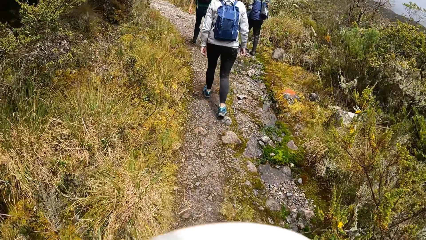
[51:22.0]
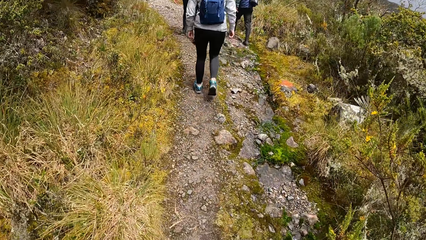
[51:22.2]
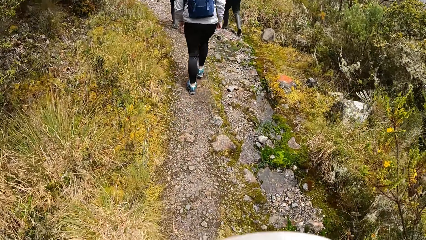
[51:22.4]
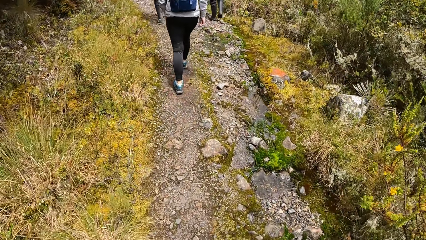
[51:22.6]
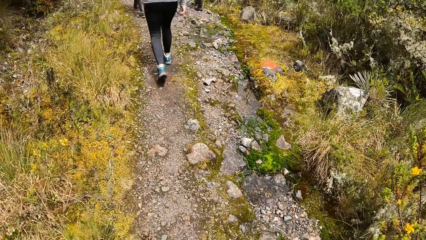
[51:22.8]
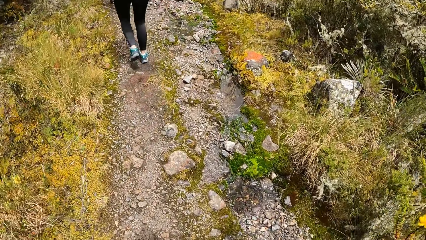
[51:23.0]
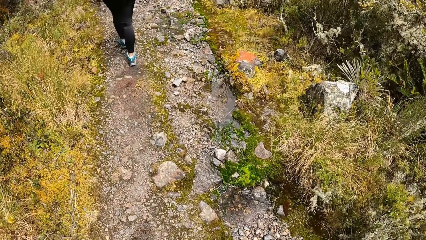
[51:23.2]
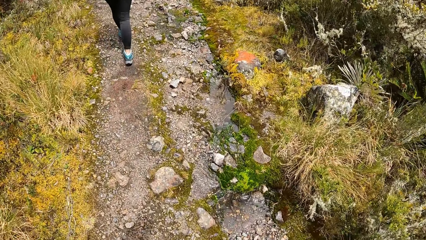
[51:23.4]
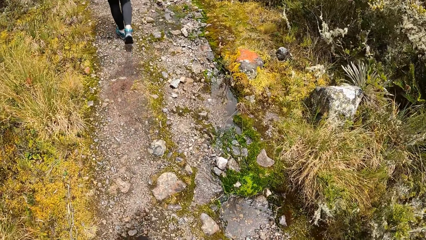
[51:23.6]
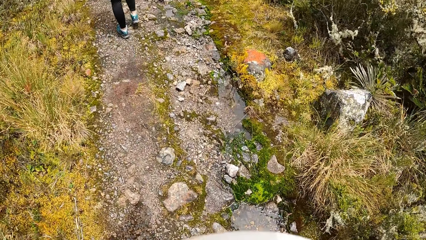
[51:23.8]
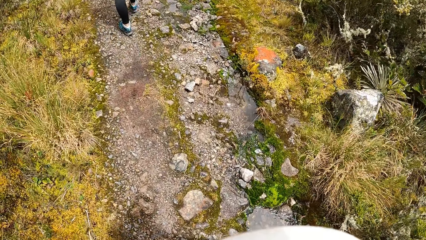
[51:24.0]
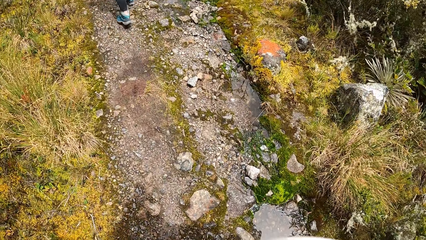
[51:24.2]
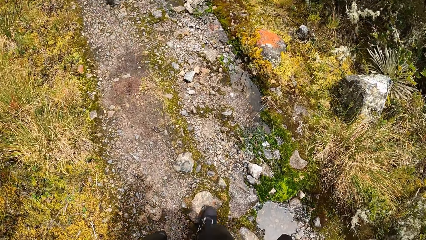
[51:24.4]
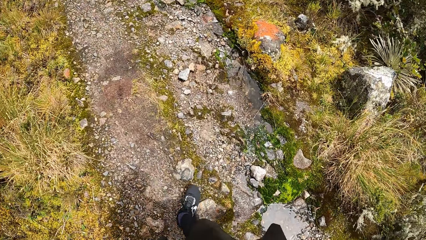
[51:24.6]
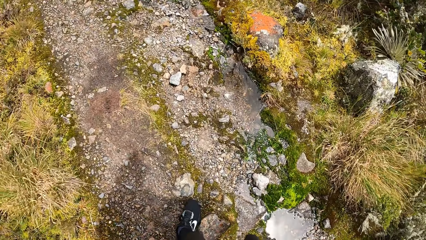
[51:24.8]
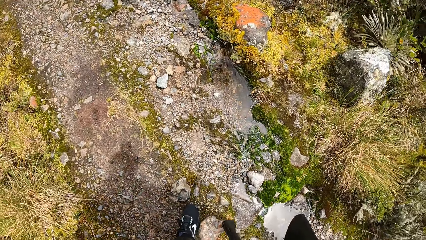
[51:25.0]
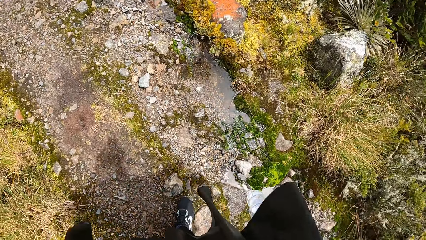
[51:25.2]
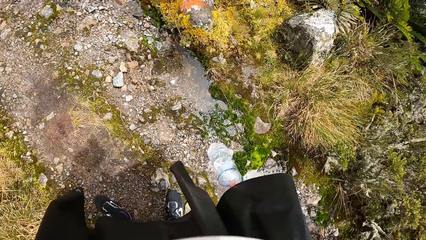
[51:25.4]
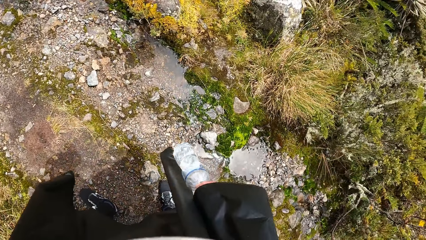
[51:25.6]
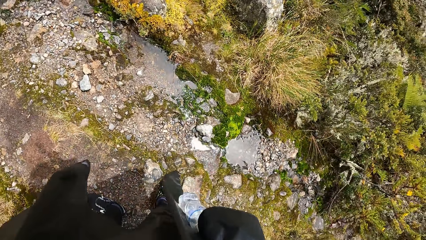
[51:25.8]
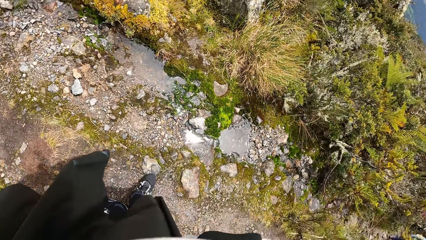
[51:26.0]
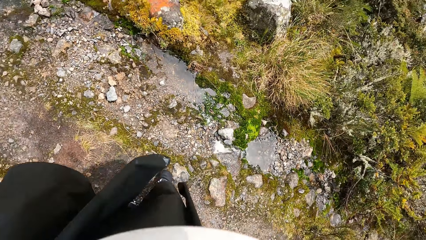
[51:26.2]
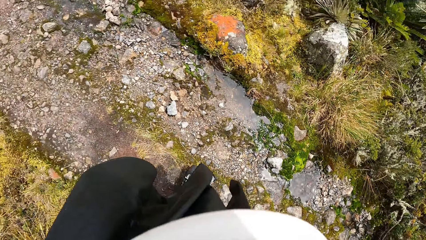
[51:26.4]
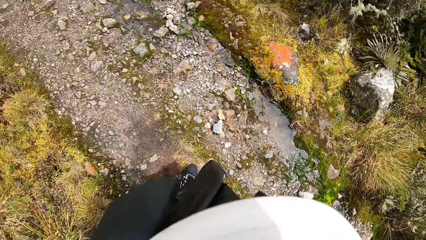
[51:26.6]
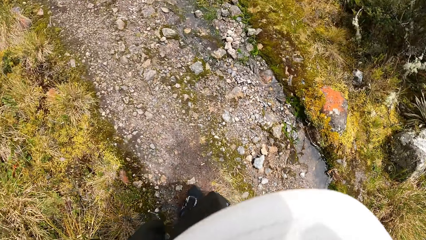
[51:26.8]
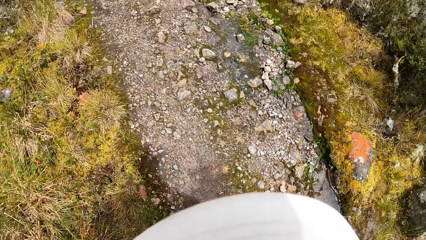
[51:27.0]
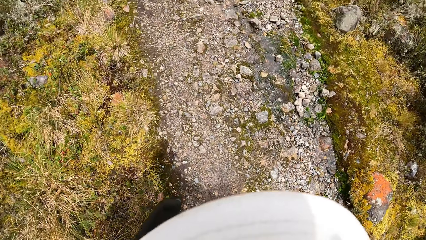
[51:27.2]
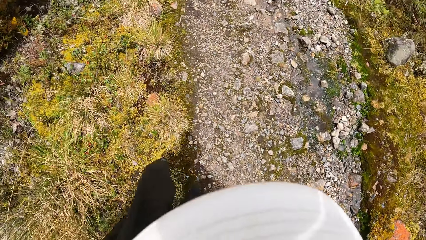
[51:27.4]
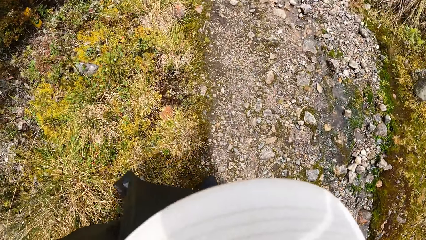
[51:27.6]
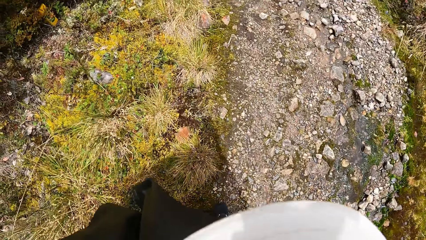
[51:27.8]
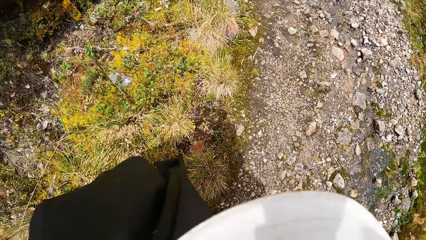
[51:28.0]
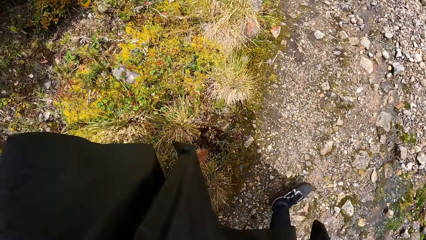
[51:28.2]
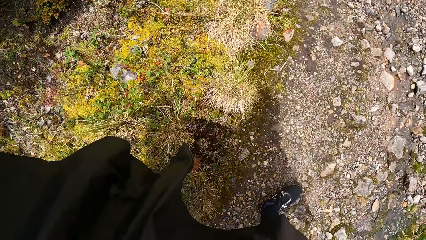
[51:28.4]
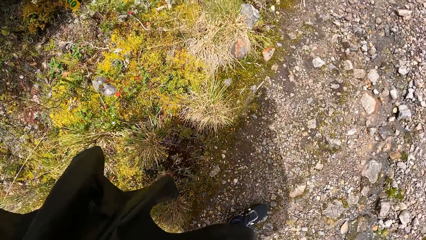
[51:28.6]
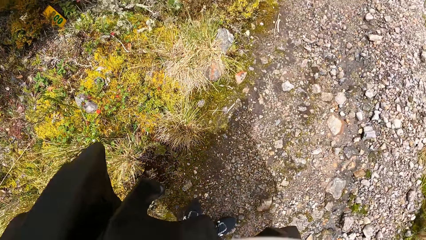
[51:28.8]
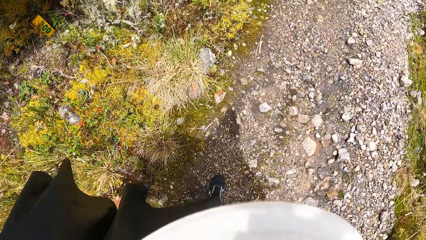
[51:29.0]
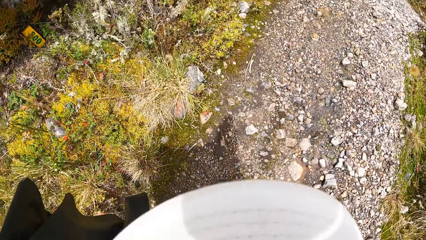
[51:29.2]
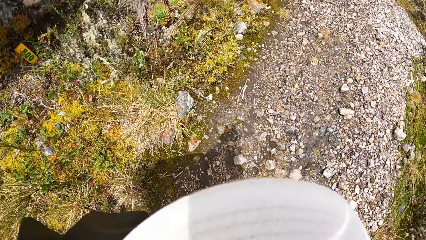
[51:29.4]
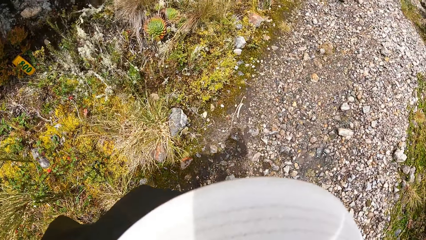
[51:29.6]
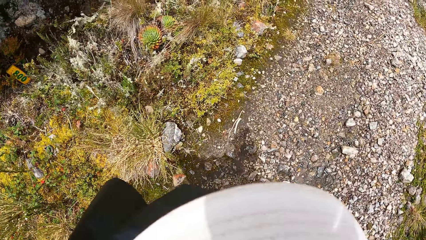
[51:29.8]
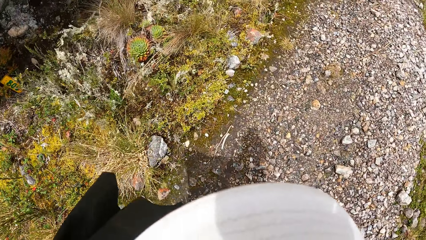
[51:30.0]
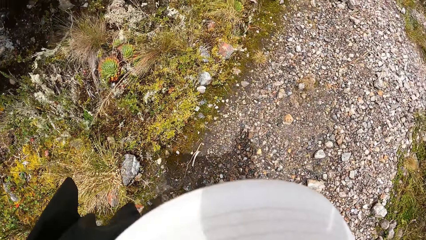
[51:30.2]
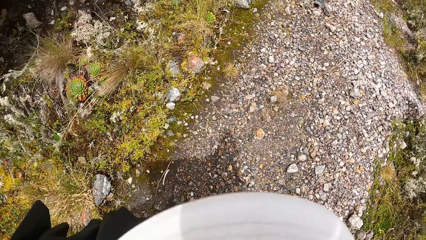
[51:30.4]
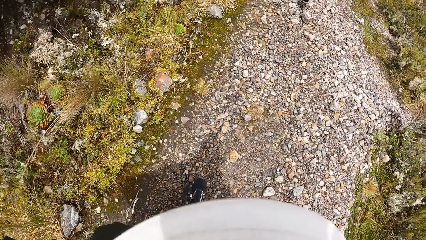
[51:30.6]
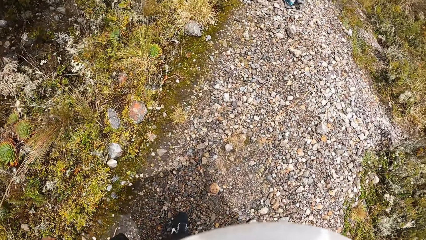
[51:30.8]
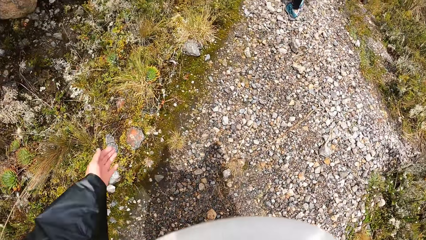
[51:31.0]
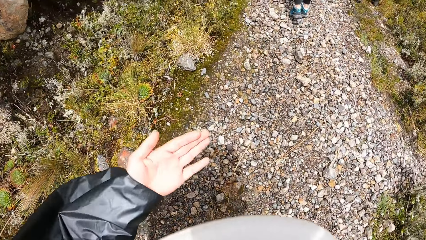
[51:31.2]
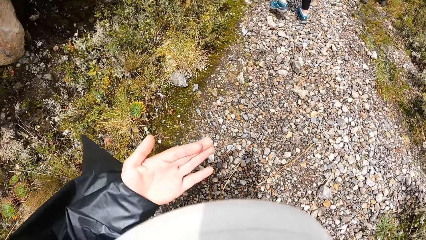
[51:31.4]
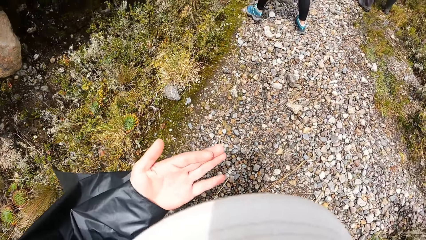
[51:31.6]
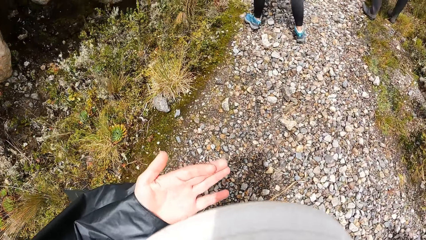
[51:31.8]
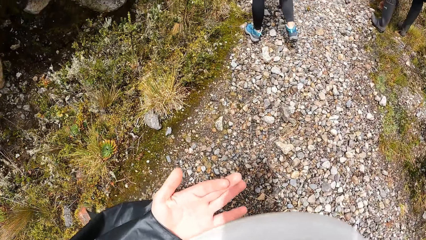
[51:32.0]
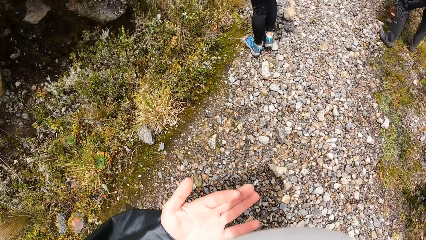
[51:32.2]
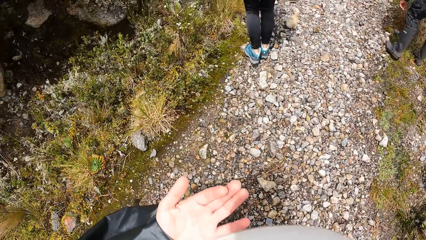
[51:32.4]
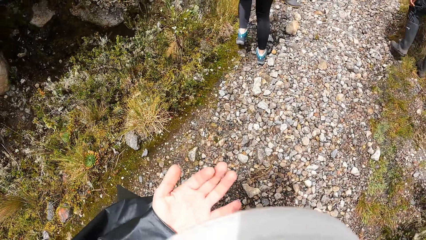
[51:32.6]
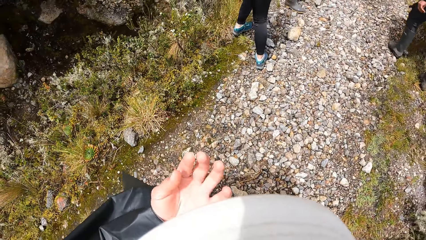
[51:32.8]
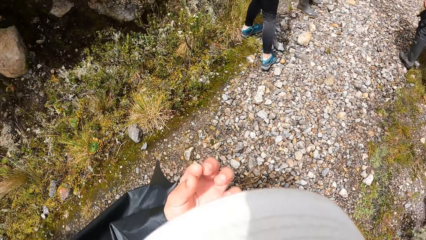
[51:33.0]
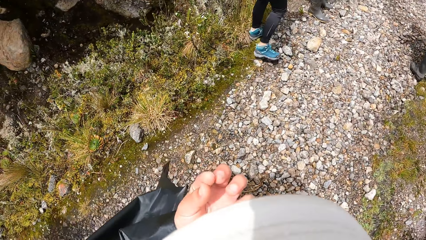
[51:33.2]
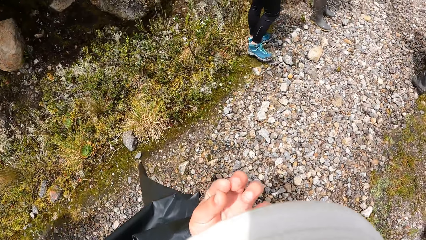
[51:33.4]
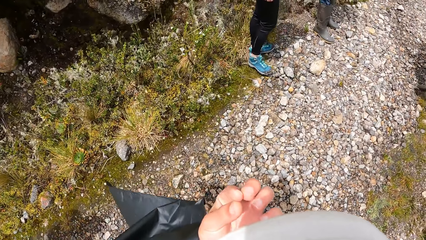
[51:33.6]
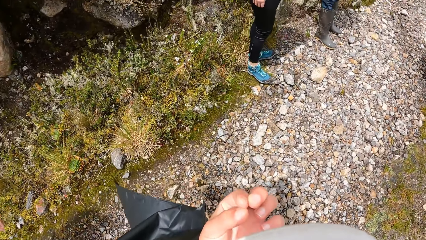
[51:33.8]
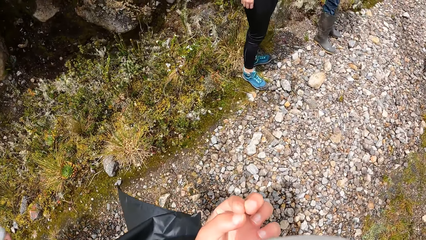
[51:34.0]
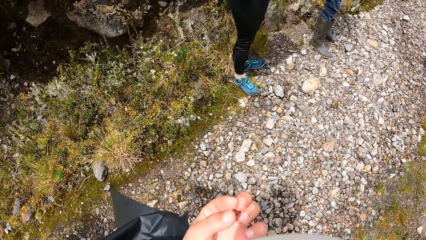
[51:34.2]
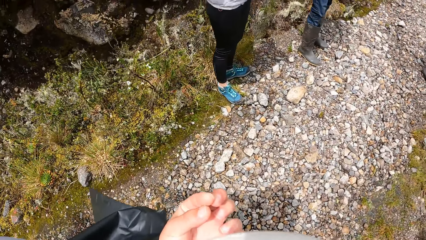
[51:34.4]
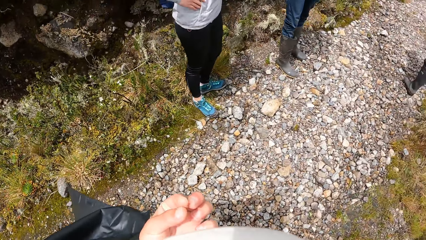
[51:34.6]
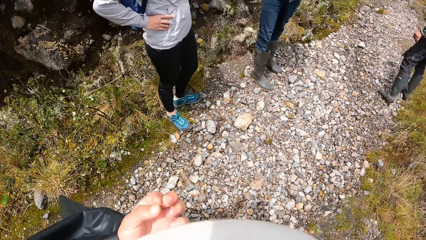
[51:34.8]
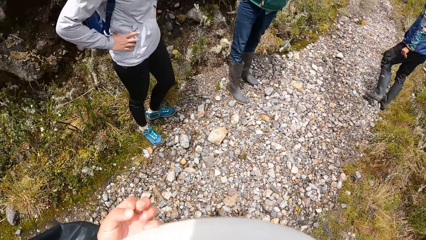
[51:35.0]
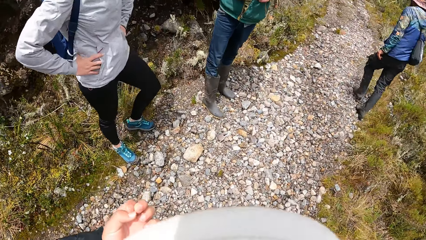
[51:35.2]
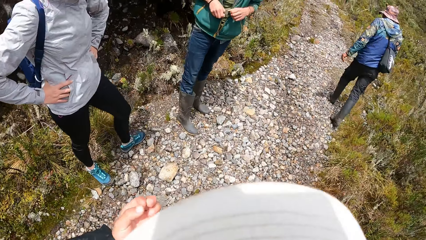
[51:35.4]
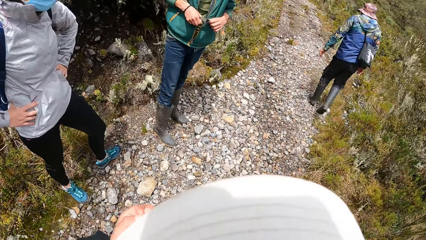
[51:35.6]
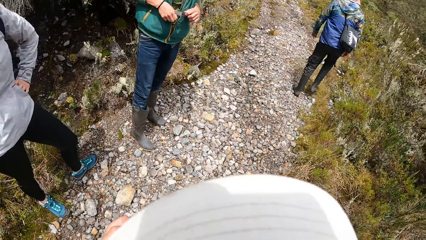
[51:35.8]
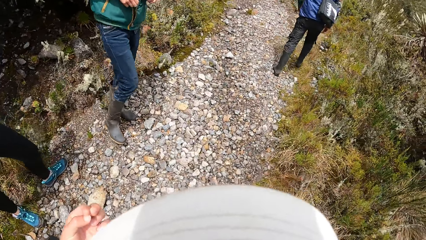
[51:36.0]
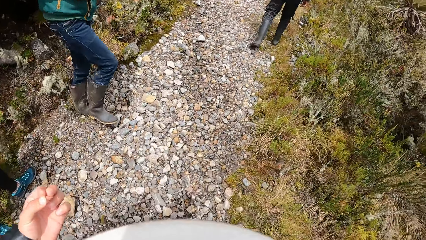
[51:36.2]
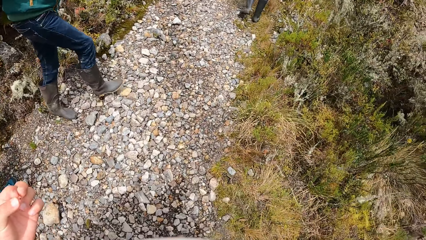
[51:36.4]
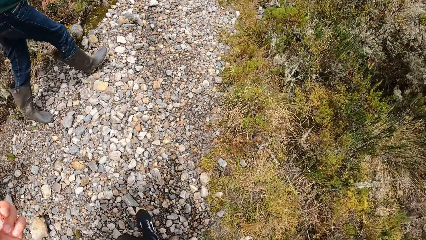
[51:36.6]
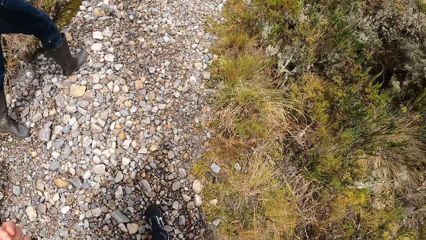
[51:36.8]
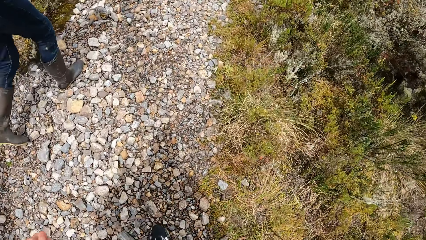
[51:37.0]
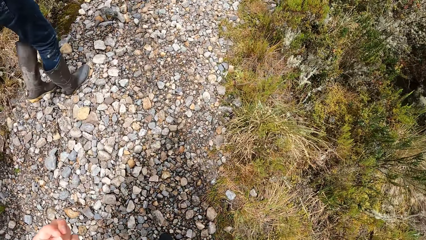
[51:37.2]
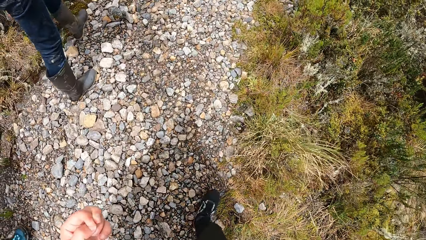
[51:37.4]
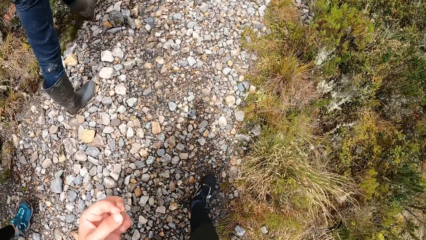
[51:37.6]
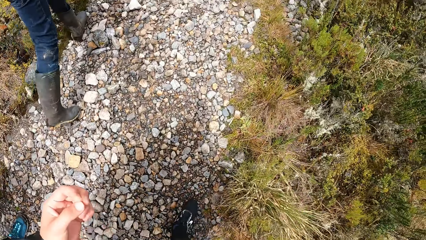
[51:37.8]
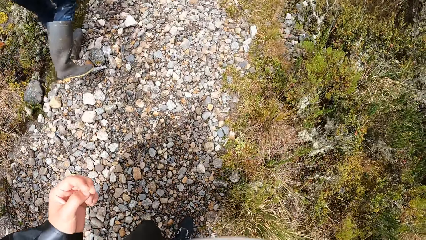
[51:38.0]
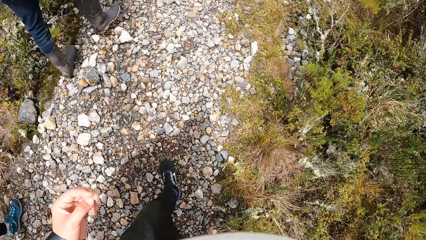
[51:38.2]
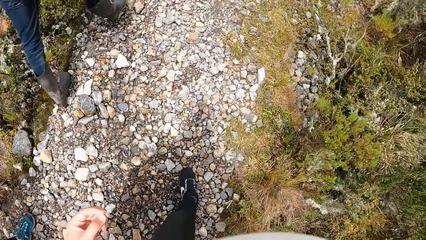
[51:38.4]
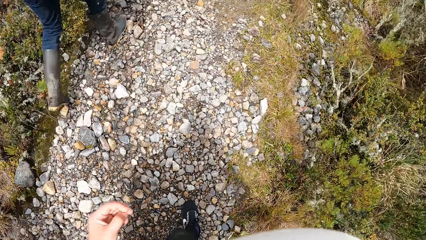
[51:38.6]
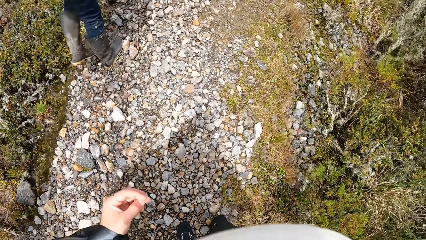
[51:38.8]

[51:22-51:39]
The camera wearer opens up his left hand. They walk on the trail alongside a group of people. They stare at her left hand. They interact with a lady and a man.
